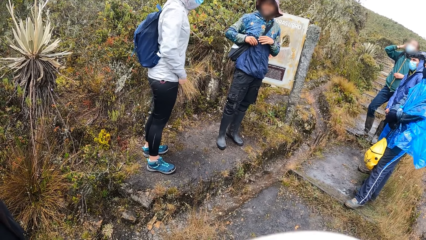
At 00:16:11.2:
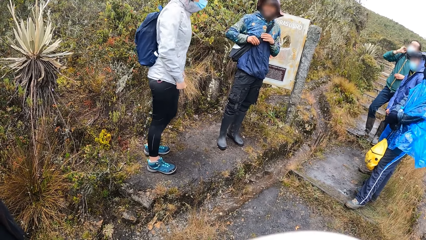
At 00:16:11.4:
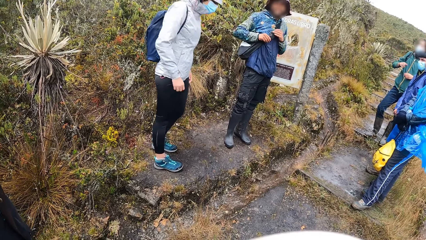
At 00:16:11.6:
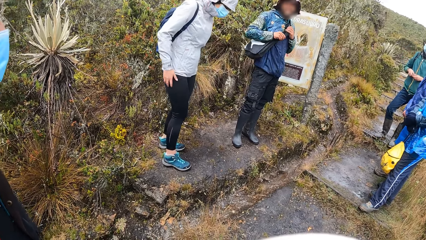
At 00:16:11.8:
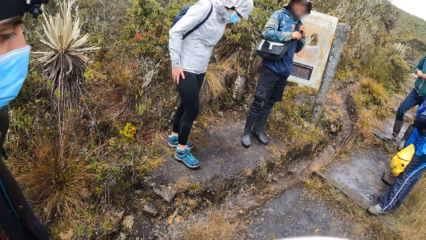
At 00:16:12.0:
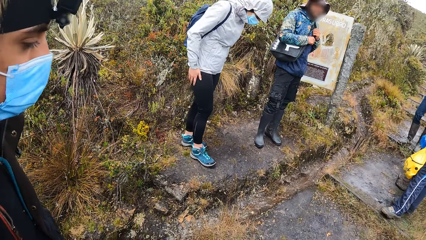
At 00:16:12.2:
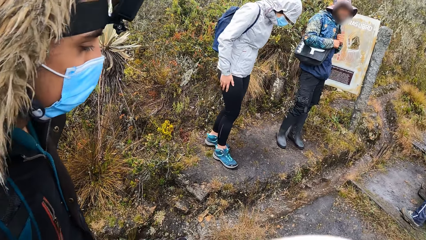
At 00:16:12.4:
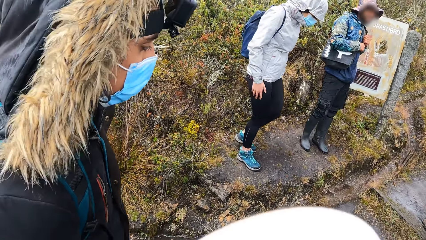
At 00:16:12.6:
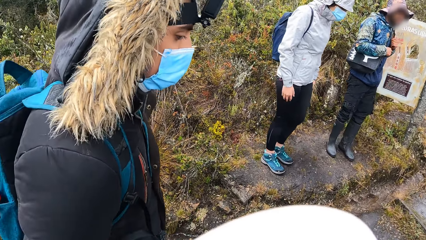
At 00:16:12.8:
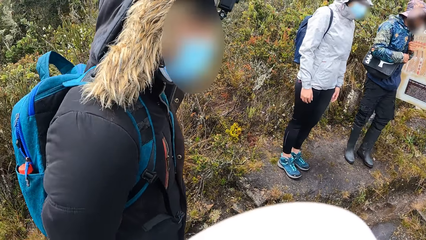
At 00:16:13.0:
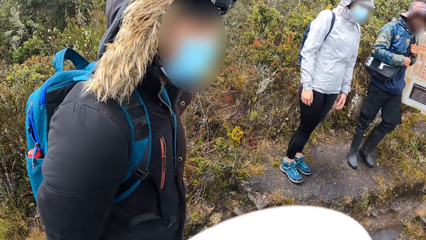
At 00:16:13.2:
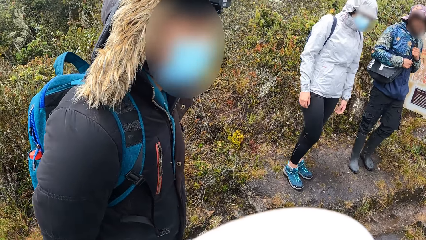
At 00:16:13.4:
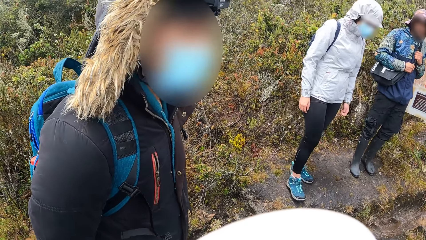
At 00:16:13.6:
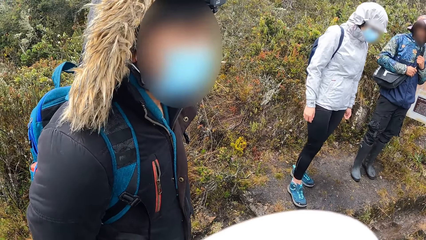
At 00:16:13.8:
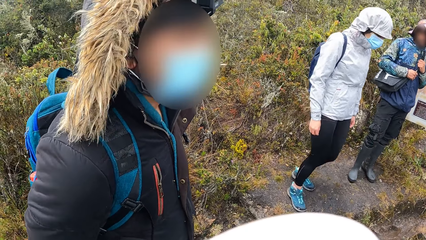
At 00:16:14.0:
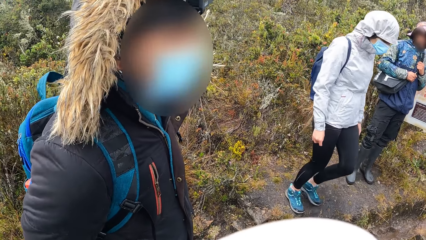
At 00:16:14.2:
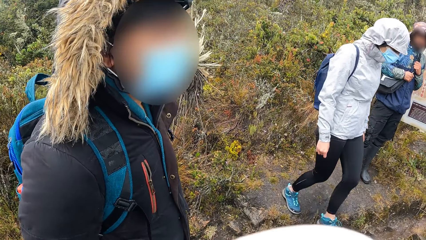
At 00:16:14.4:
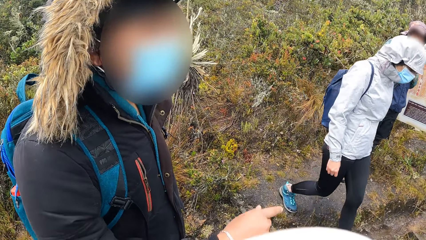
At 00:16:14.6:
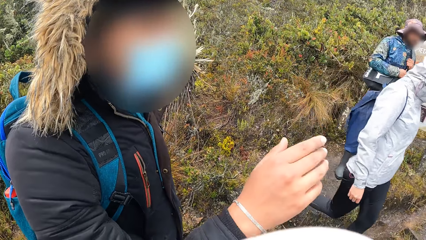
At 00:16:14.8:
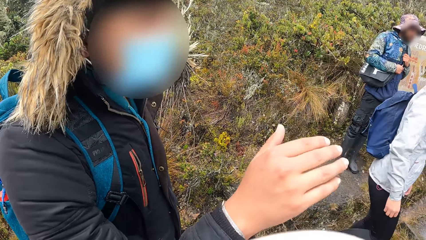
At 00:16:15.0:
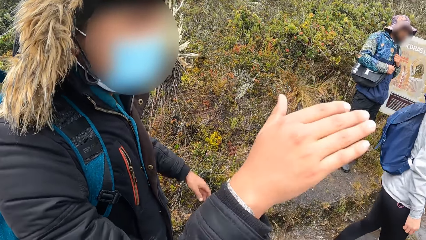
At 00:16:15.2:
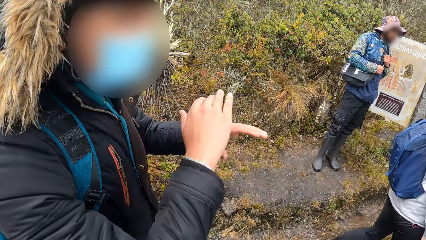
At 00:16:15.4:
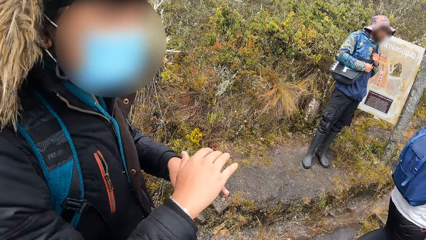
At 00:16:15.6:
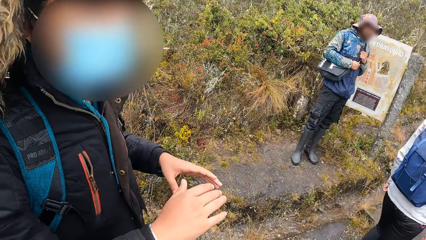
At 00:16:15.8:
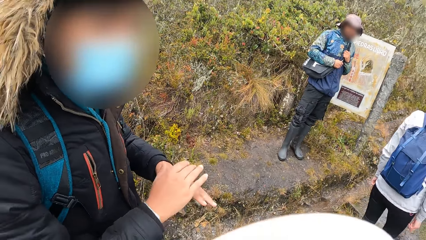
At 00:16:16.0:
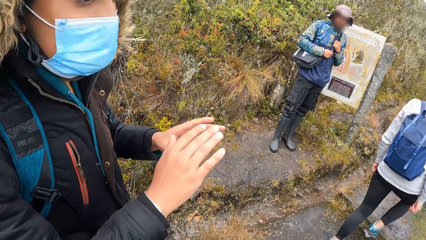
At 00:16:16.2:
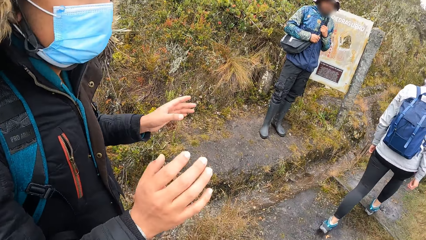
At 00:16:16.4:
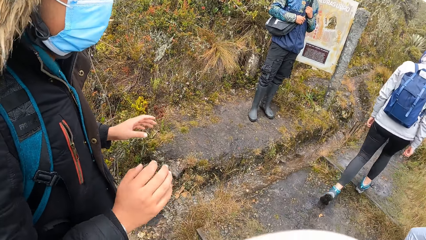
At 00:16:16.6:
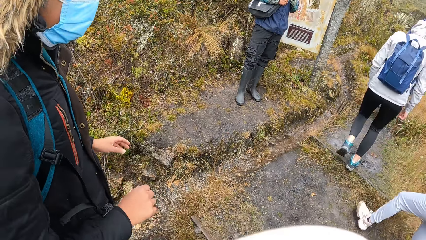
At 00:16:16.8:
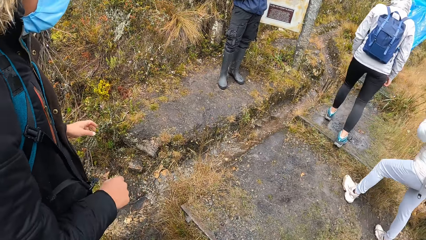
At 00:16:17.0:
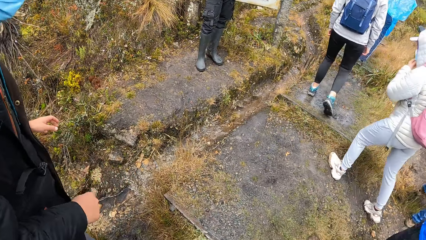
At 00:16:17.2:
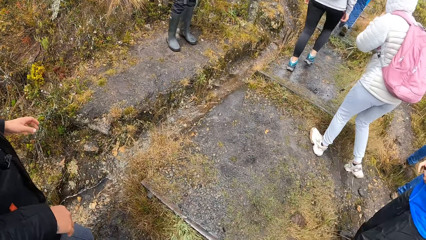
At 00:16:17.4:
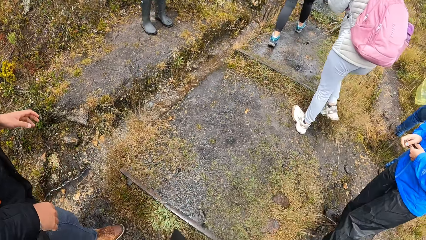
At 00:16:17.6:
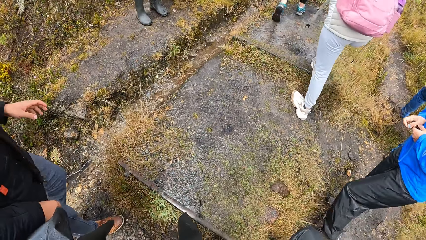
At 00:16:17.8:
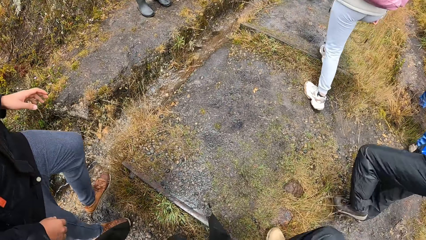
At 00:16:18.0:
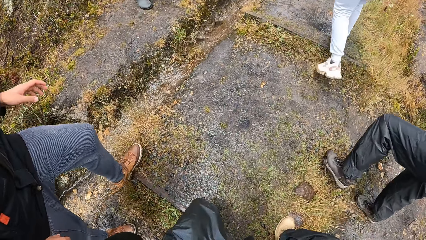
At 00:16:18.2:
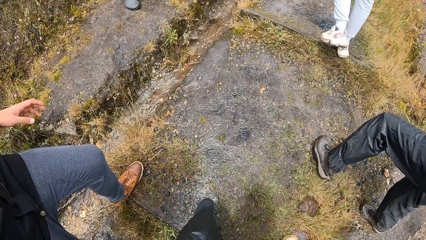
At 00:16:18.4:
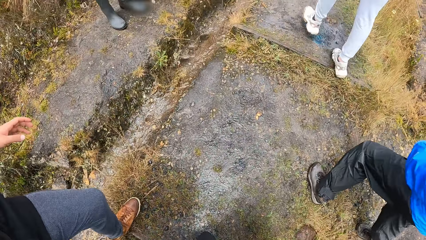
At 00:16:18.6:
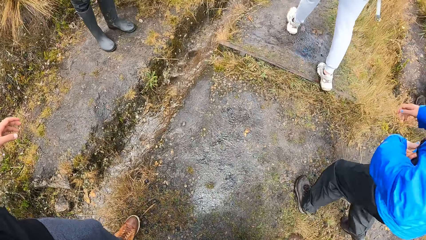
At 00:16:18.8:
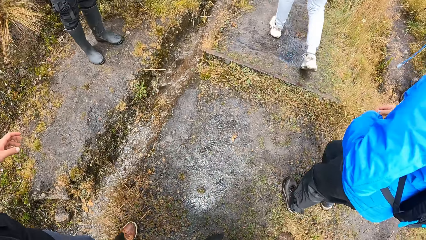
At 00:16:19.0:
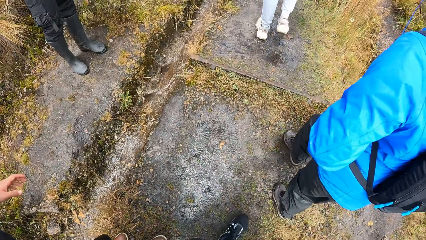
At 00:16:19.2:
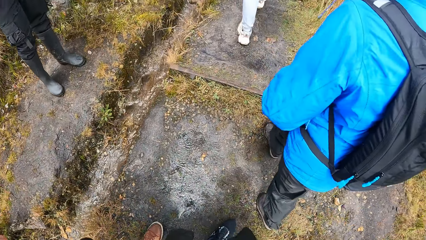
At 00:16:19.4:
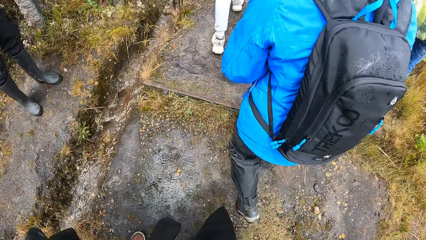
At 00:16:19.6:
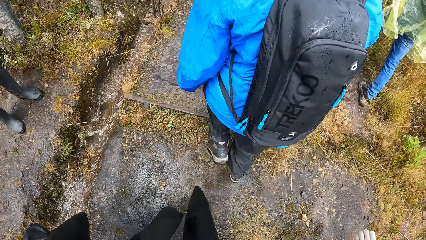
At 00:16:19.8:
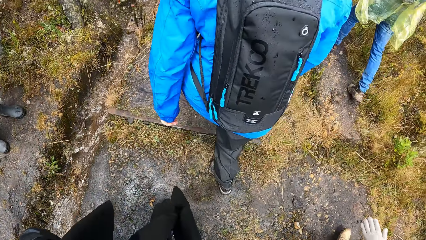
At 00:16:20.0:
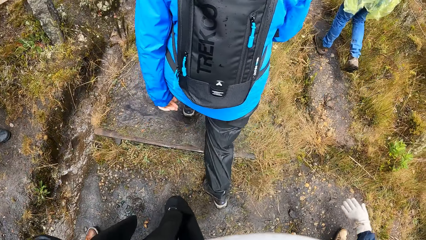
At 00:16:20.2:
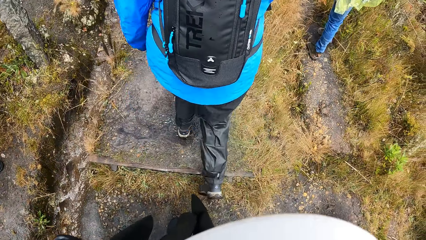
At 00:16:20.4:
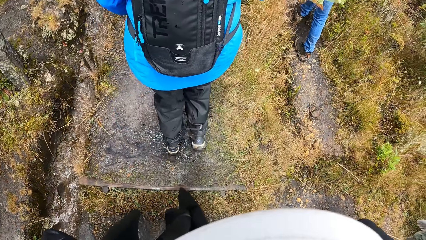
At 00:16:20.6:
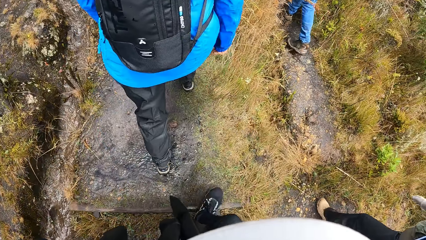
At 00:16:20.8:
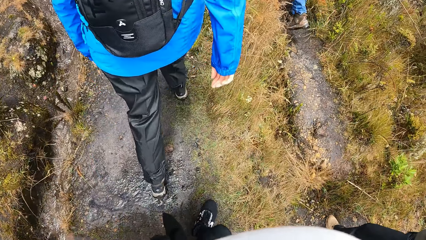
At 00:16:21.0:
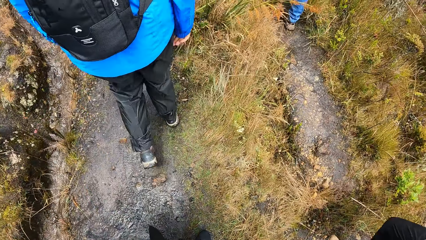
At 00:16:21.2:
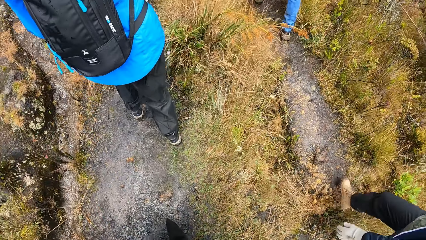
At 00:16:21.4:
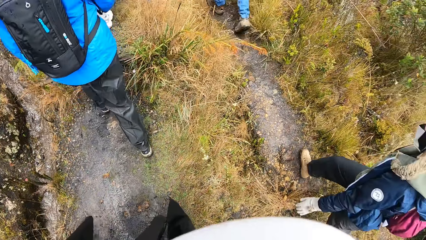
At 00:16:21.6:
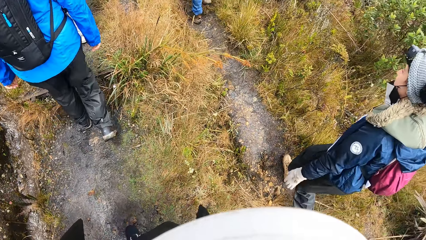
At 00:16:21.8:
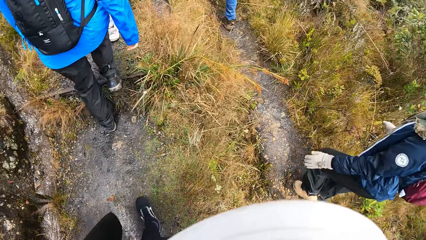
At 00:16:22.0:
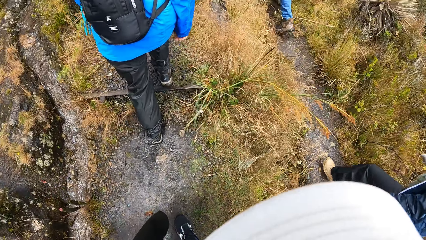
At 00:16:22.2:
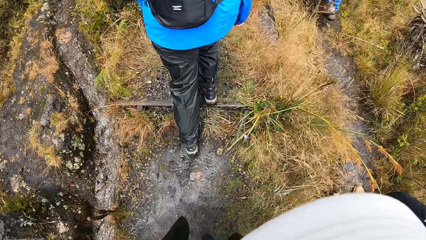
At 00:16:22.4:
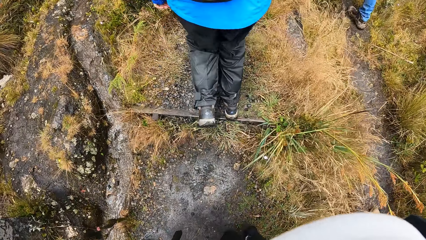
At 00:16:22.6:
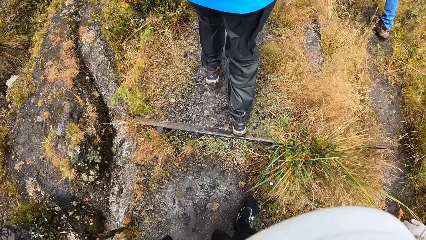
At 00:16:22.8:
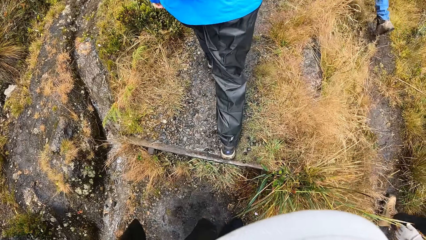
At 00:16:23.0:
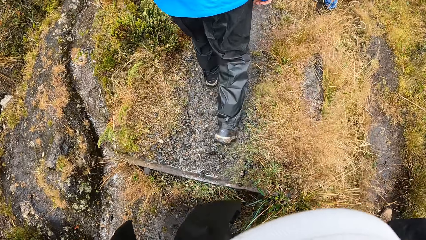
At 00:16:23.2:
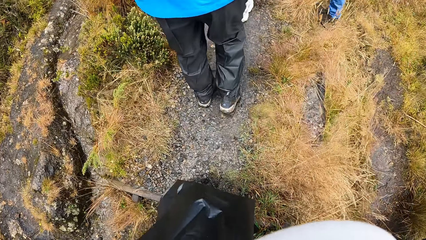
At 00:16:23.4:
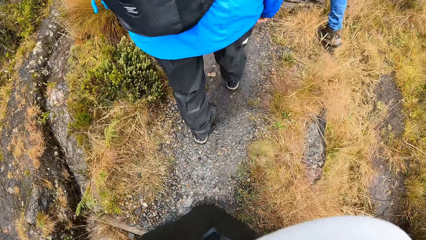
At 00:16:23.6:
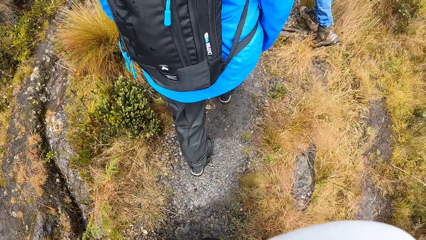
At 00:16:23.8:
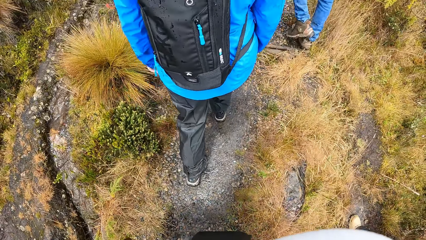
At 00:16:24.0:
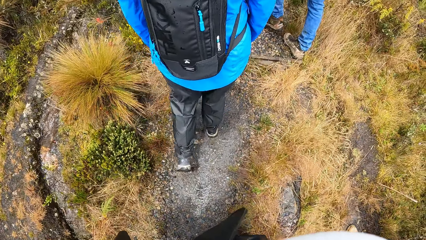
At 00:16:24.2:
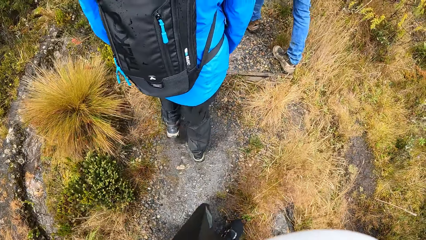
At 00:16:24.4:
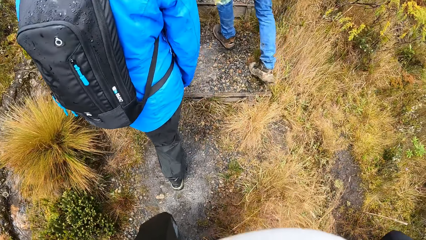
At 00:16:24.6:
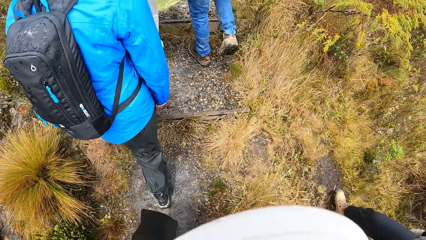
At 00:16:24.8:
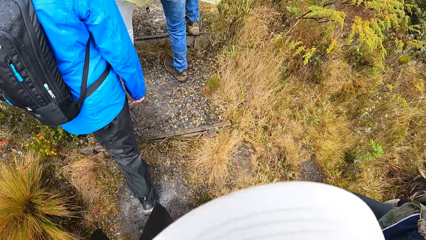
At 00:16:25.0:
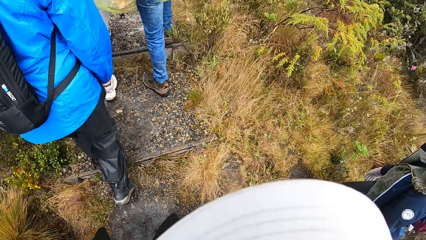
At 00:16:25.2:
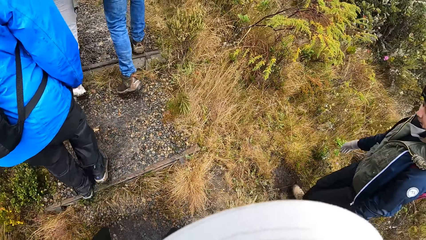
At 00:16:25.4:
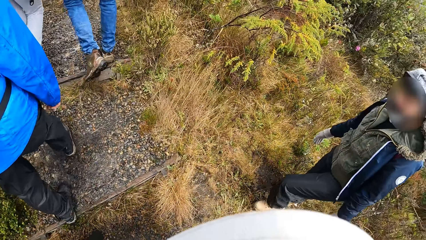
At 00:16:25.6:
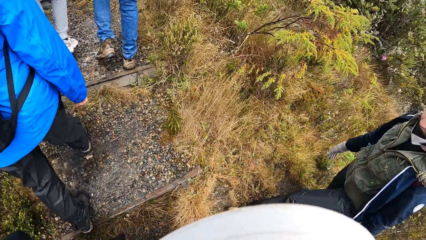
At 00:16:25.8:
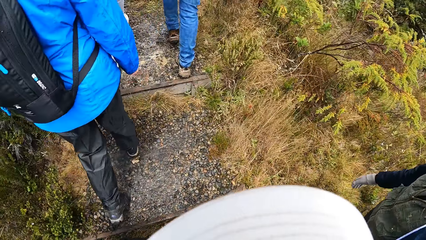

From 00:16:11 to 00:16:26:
A man converses with the camera wearer. Another man climbs the flight of stairs. A woman climbs the flight of stairs. Another woman climbs the flight of stairs. The camera wearer climbs the flight of stairs. Another woman climbs the flight of stairs. Another woman climbs the flight of stairs.
